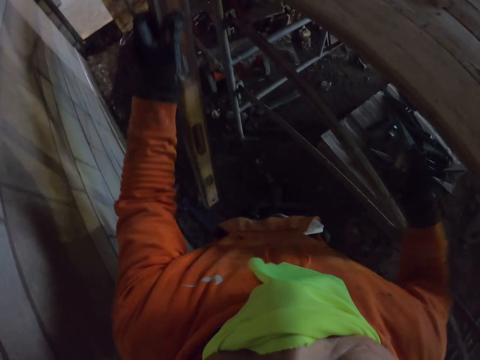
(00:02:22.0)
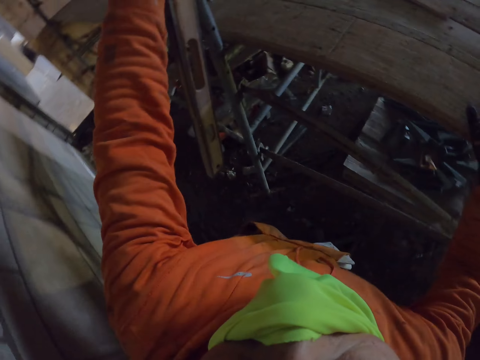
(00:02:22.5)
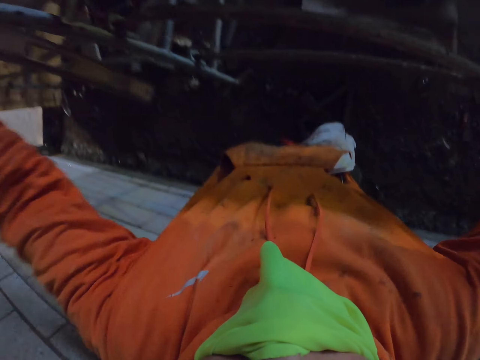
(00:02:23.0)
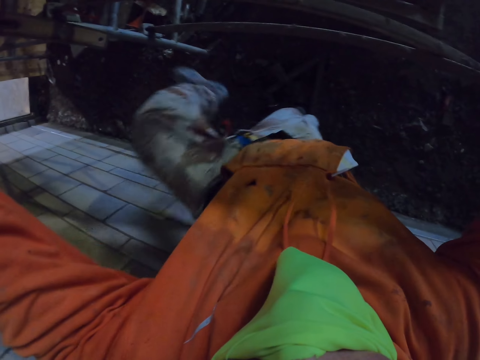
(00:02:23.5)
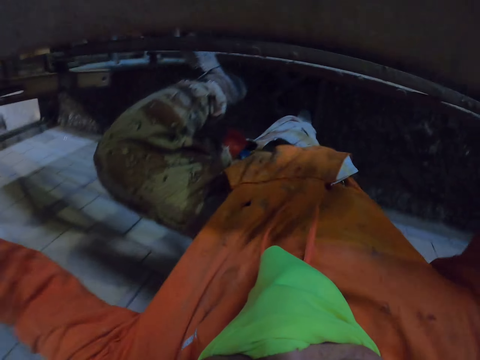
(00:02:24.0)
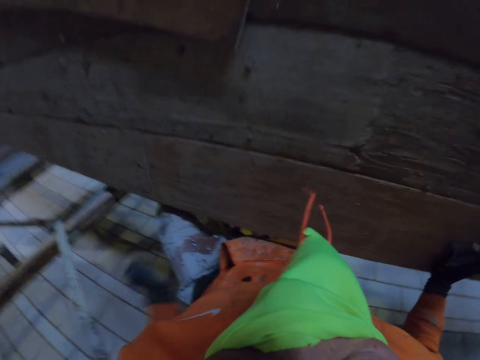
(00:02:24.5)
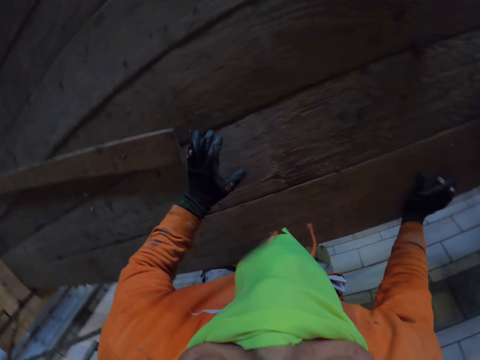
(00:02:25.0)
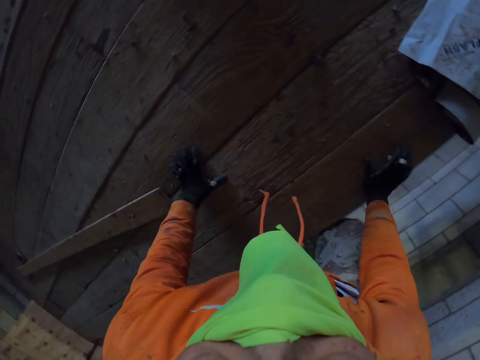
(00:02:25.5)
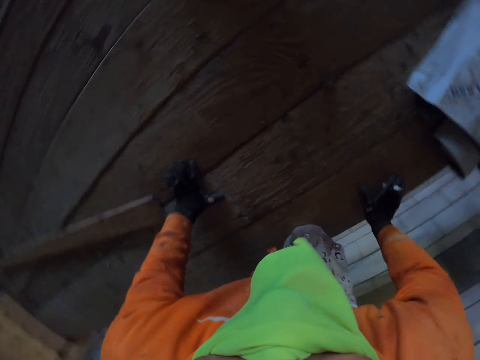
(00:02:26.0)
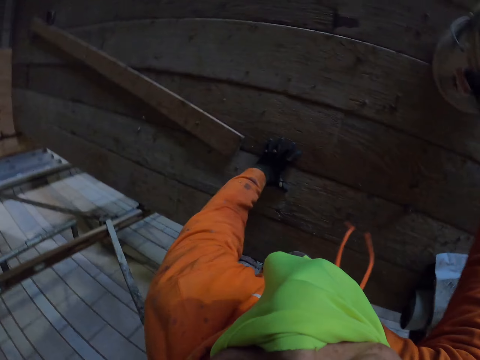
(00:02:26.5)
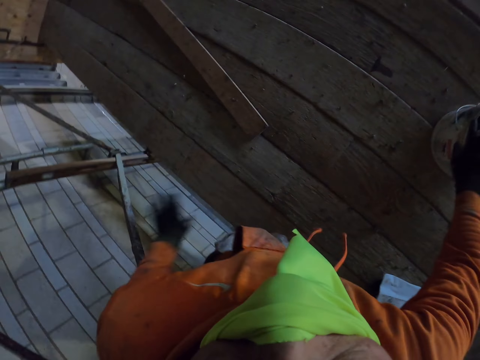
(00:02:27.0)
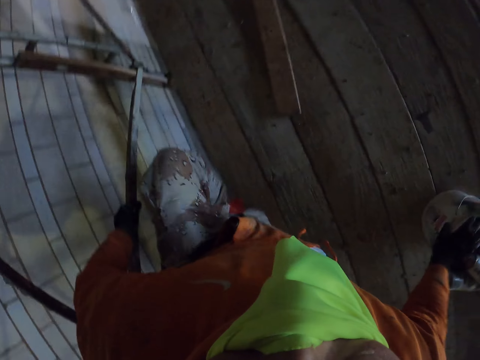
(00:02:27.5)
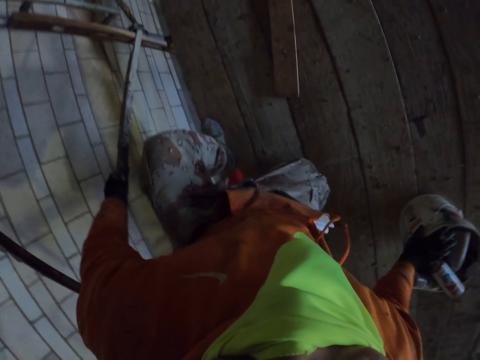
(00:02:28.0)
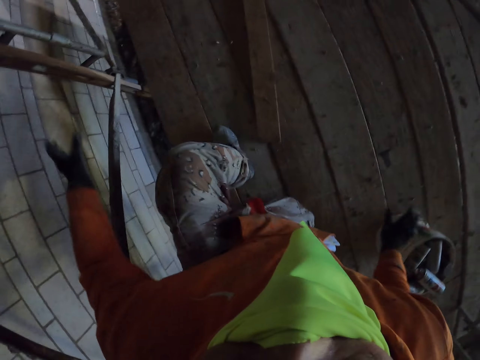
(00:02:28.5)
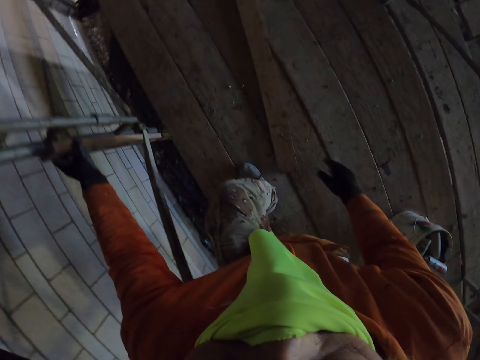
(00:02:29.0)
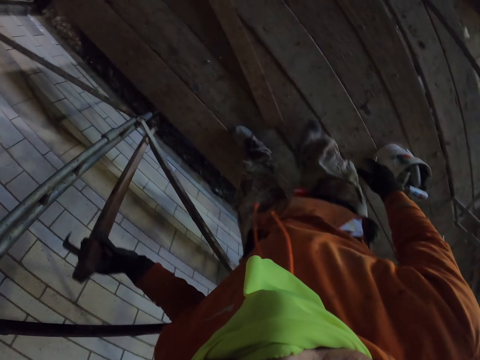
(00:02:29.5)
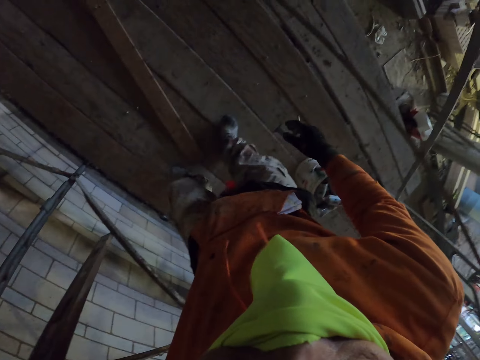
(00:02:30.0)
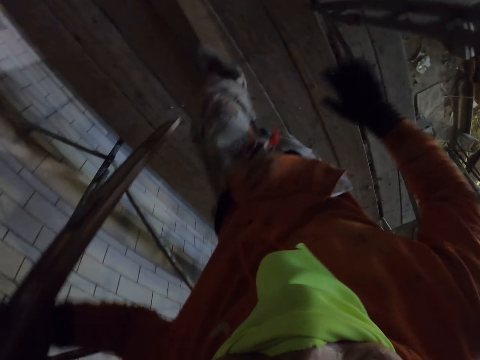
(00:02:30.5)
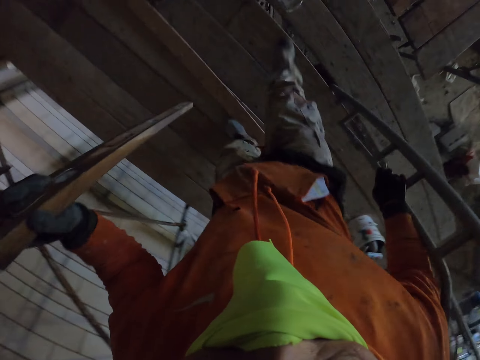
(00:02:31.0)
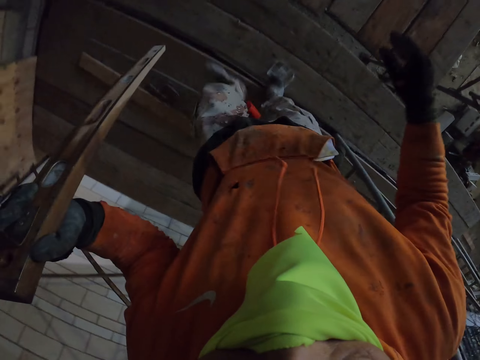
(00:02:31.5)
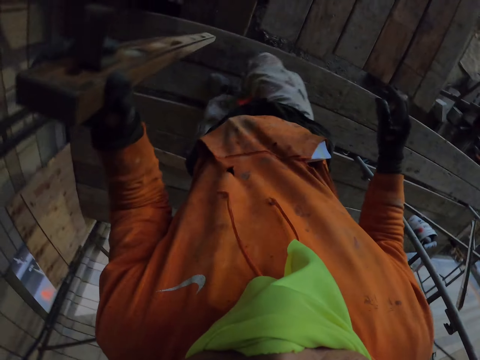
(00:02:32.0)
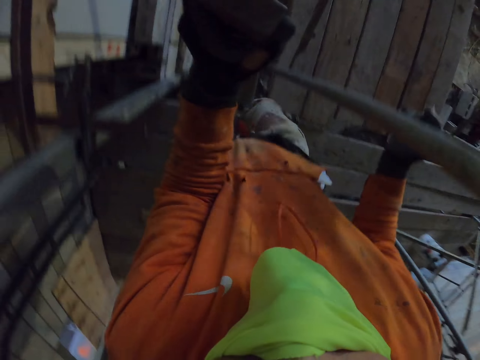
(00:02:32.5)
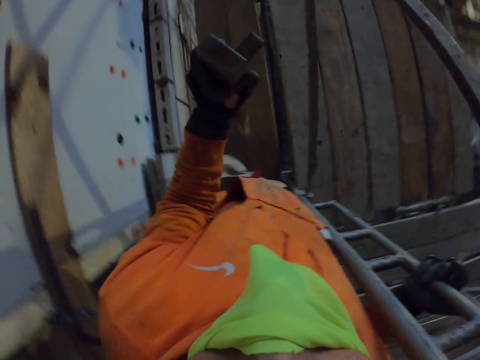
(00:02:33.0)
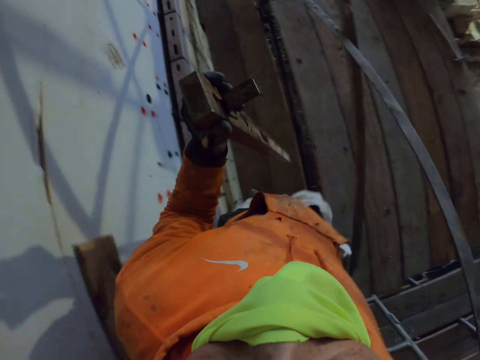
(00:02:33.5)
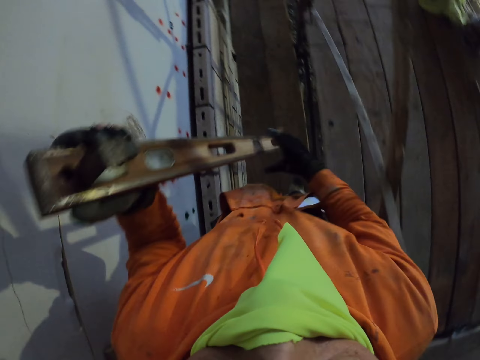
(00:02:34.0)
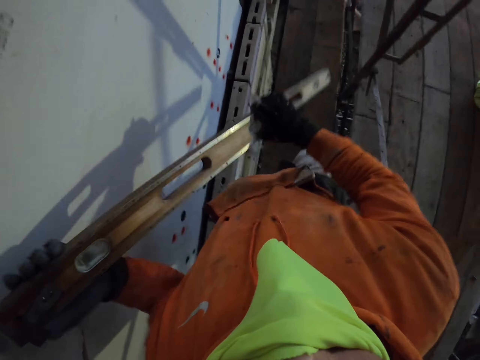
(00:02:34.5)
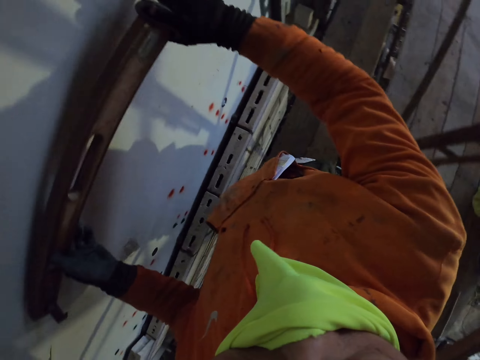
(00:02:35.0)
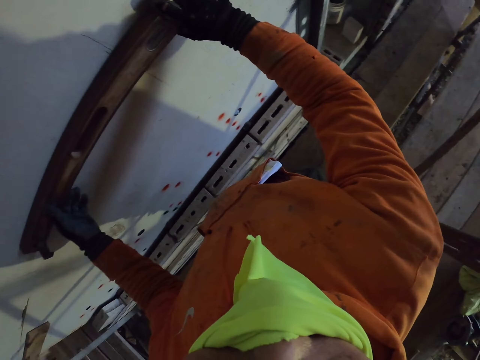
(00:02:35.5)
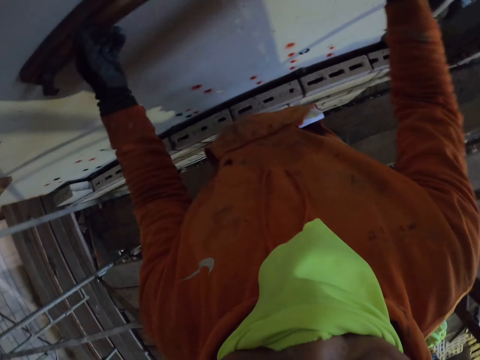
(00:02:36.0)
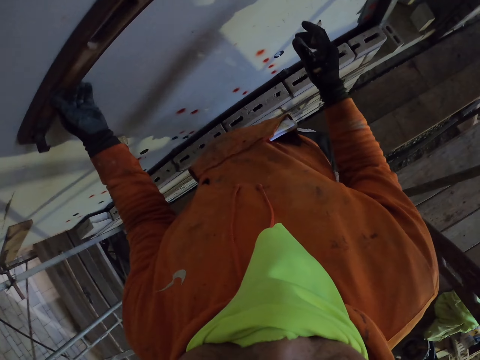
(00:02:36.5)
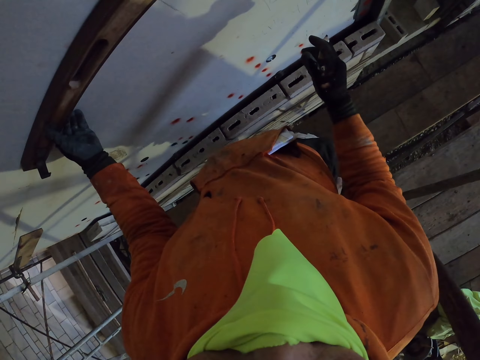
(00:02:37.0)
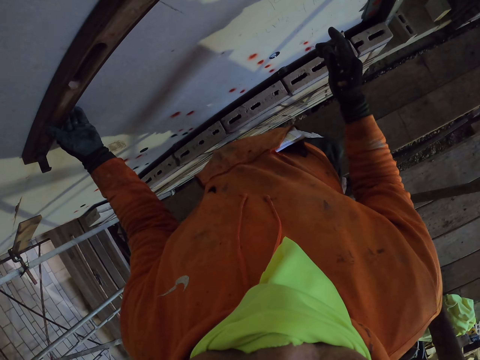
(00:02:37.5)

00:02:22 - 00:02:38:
The camera wearer climbs a ladder. They step on the scaffolding stand. They walk around. They measure the board with a metal. They place the water level ruler on the wall.

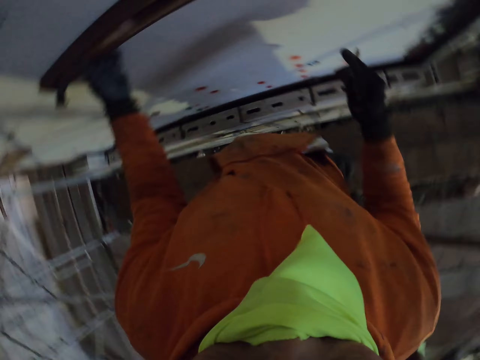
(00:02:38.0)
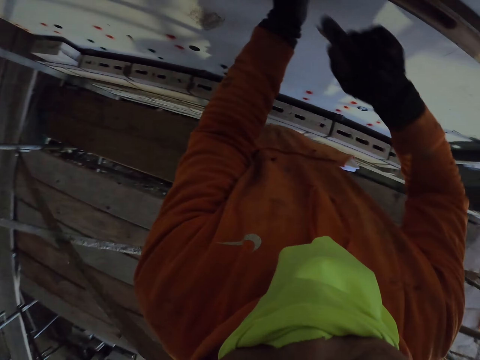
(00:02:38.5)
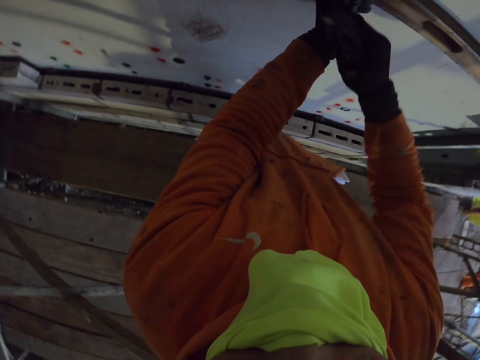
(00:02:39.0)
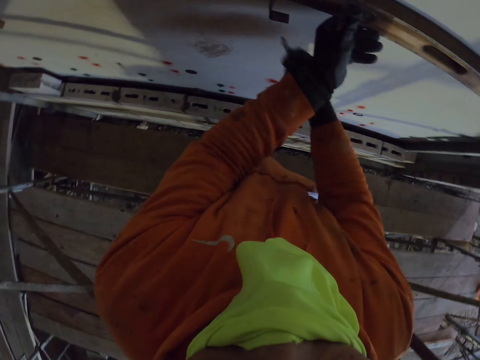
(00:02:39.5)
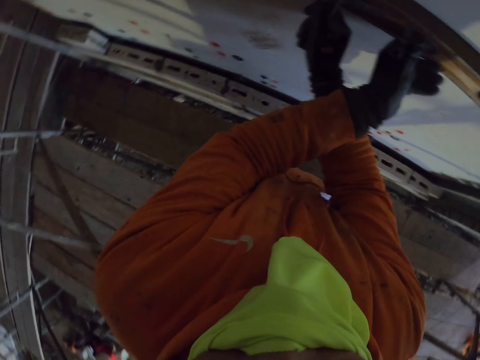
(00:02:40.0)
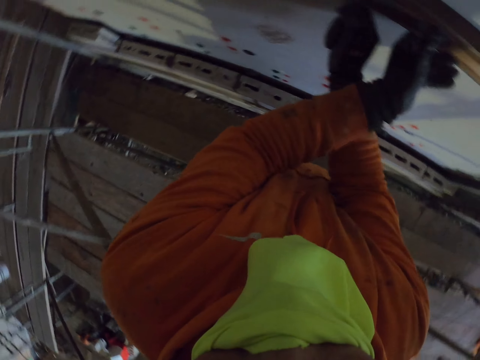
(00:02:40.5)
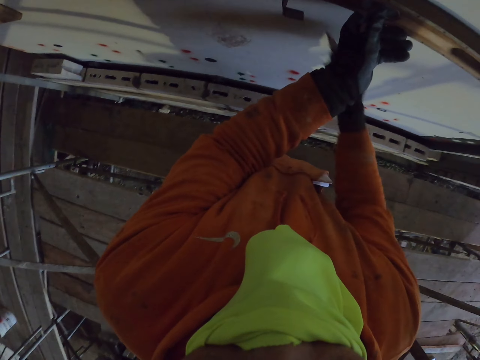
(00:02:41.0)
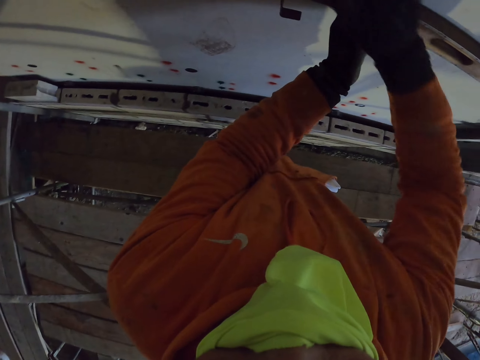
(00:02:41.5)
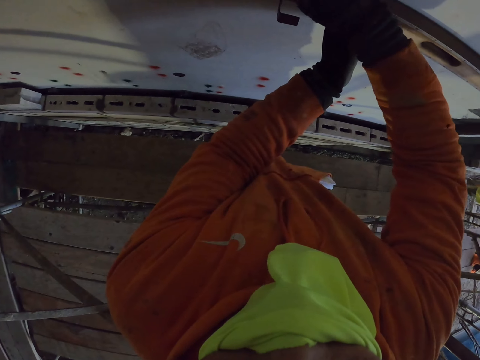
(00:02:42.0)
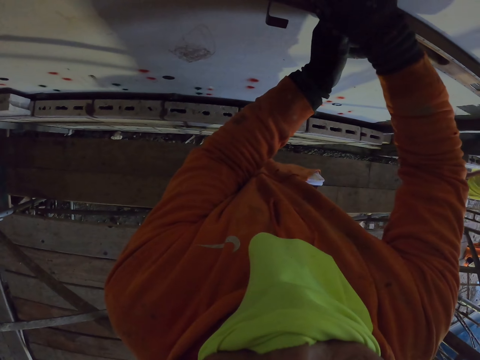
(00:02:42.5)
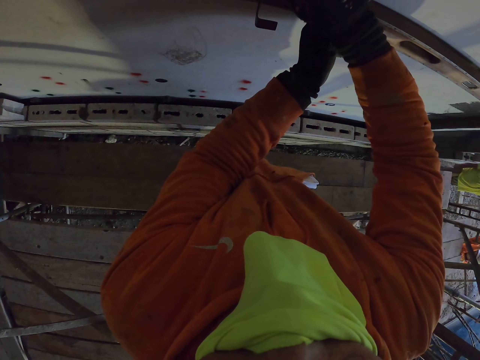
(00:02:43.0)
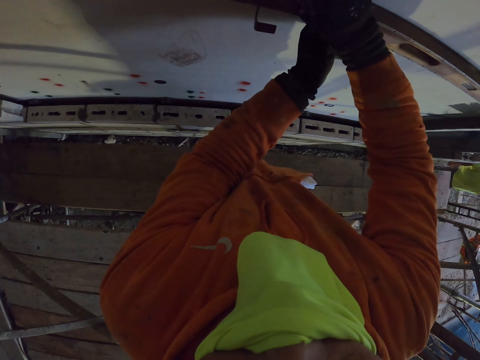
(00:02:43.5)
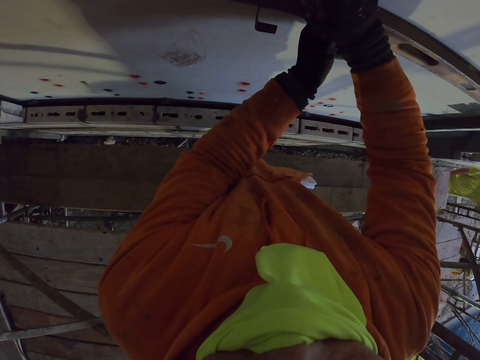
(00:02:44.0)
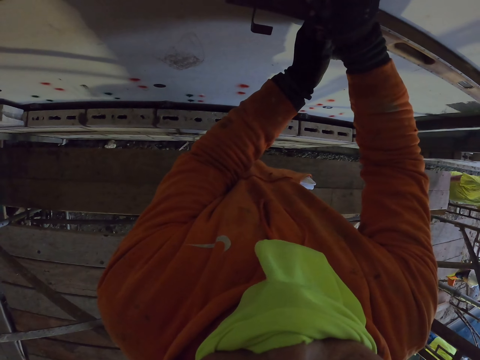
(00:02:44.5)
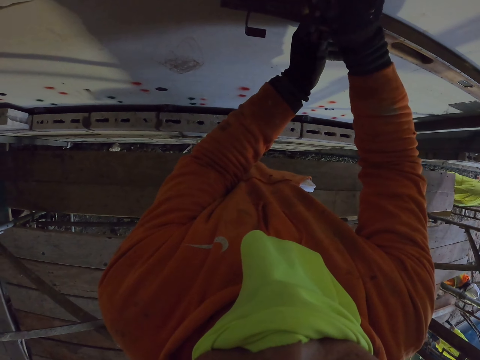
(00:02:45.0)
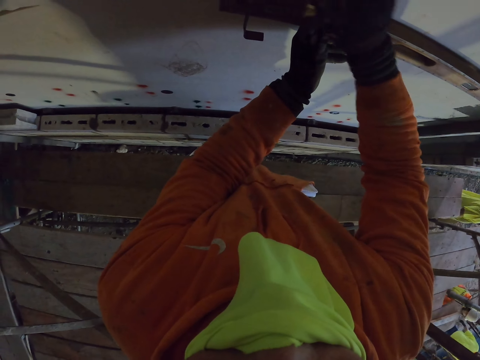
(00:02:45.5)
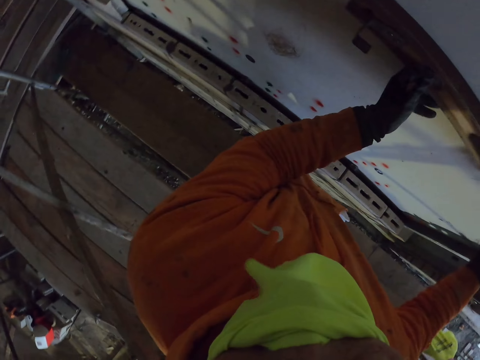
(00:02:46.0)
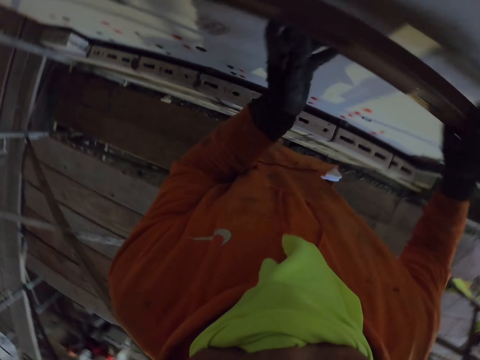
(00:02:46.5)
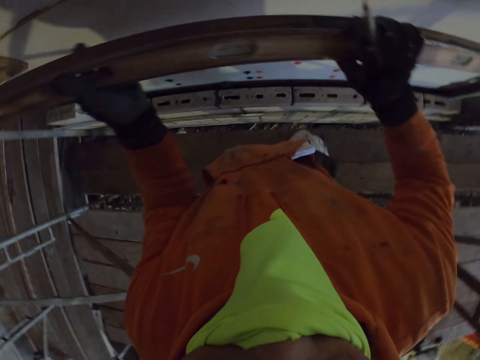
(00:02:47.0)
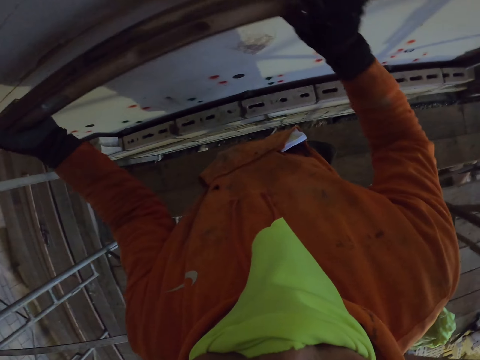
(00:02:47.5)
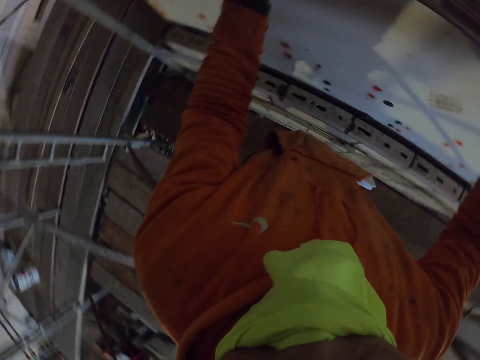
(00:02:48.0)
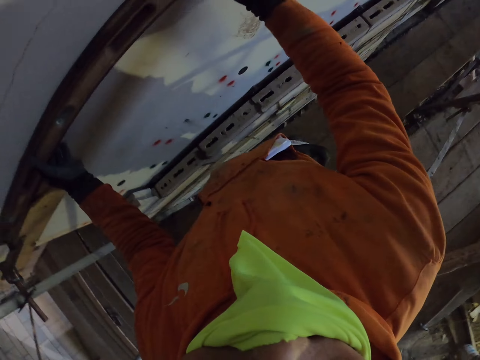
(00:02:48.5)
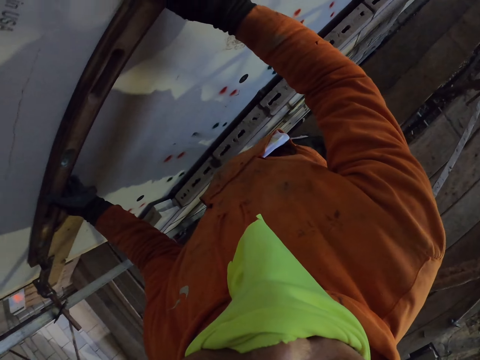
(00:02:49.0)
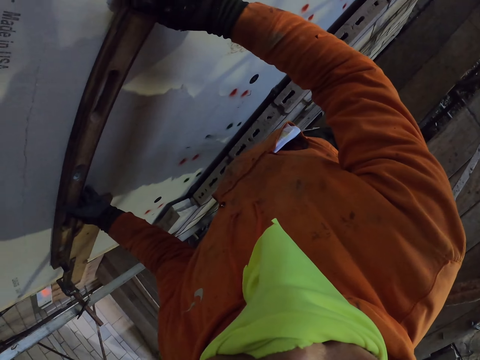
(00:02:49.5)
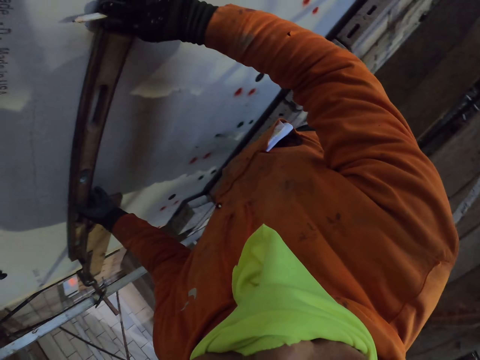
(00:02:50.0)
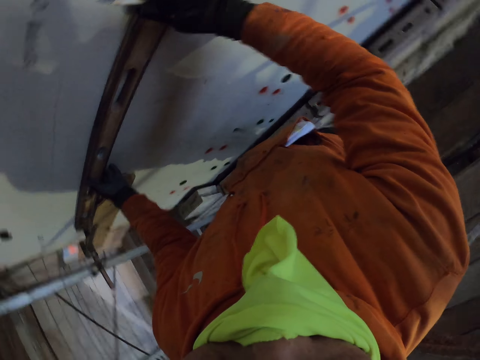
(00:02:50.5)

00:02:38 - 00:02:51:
The camera wearer makes a mark. They mark a point on the wall. They mark a point on the wall again. They move the water level ruler on the wall. They measure the board with the metal.
